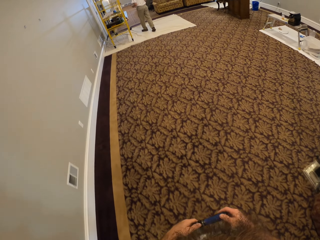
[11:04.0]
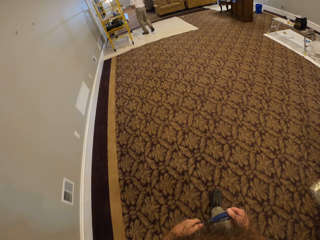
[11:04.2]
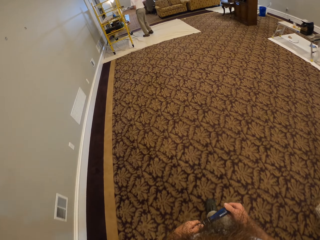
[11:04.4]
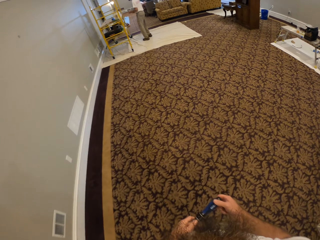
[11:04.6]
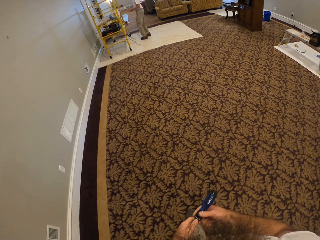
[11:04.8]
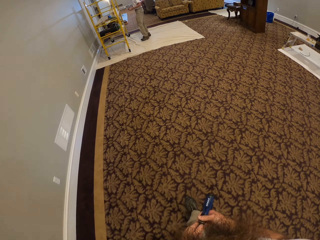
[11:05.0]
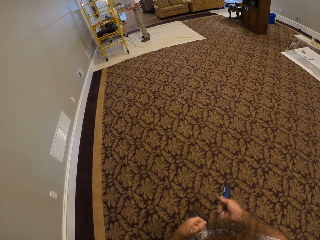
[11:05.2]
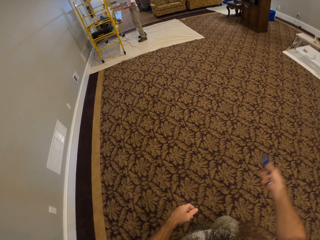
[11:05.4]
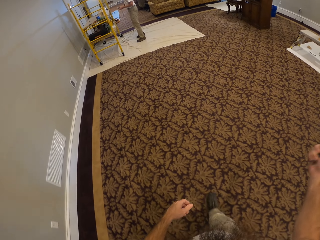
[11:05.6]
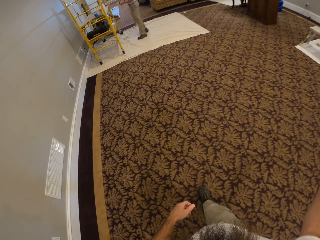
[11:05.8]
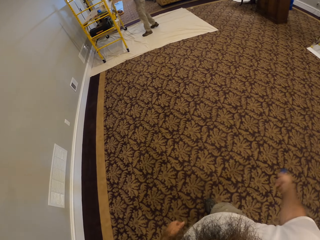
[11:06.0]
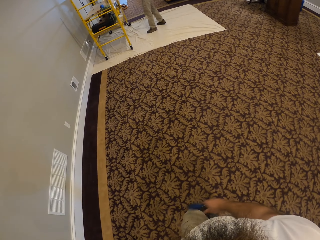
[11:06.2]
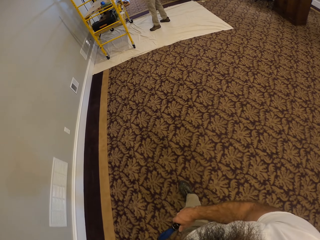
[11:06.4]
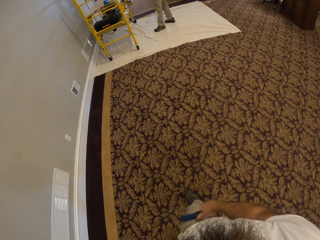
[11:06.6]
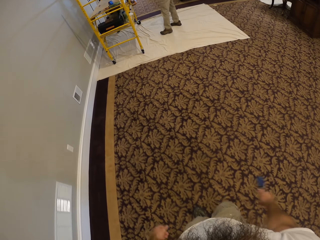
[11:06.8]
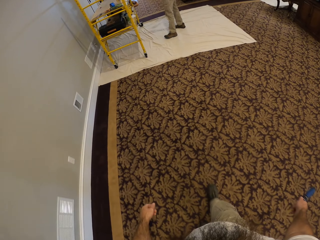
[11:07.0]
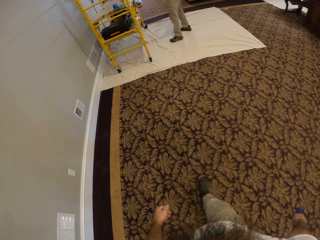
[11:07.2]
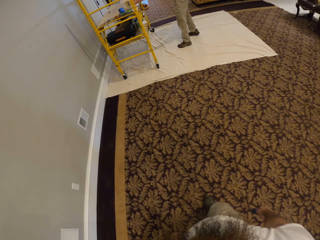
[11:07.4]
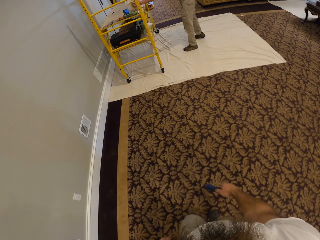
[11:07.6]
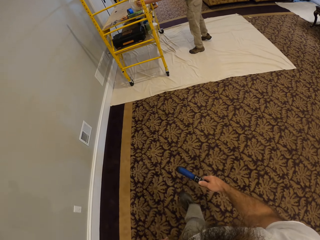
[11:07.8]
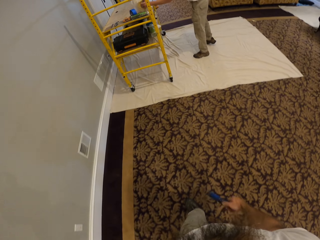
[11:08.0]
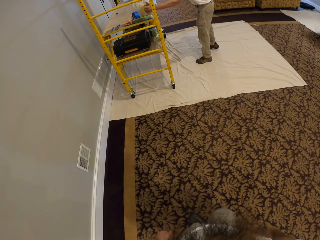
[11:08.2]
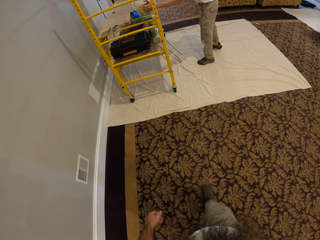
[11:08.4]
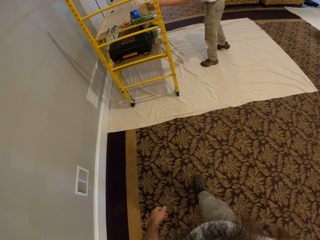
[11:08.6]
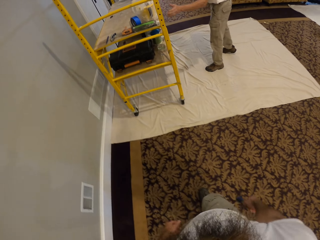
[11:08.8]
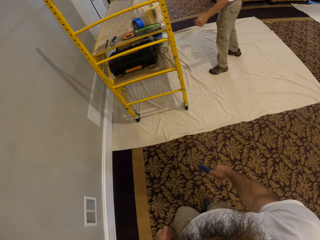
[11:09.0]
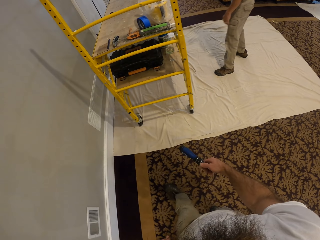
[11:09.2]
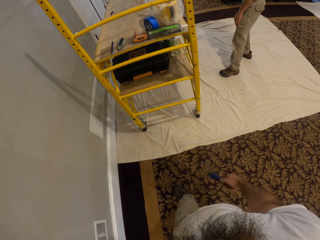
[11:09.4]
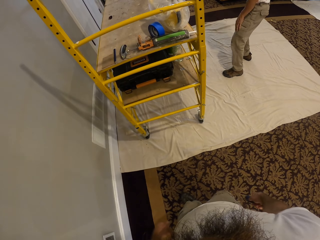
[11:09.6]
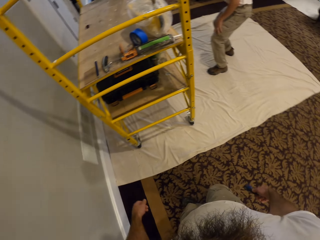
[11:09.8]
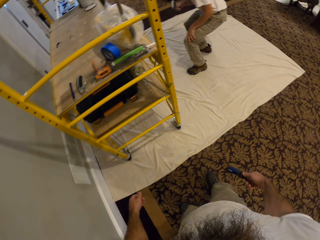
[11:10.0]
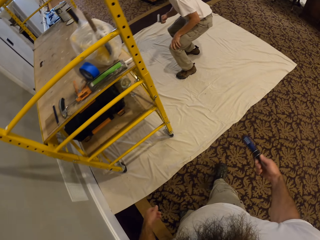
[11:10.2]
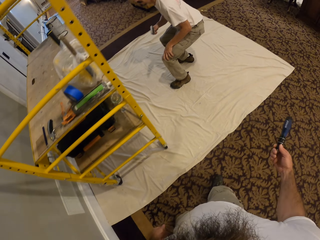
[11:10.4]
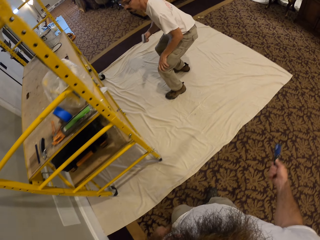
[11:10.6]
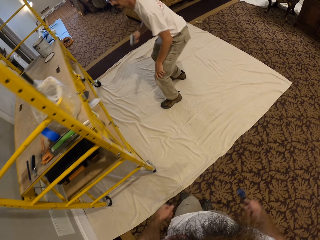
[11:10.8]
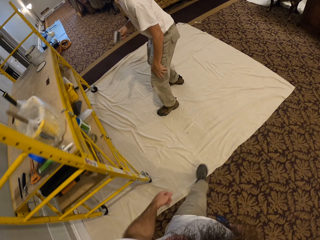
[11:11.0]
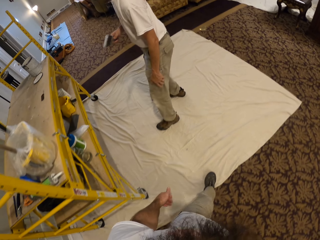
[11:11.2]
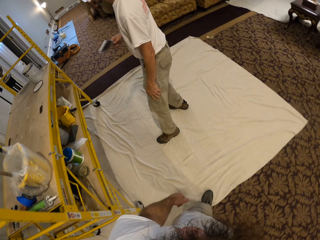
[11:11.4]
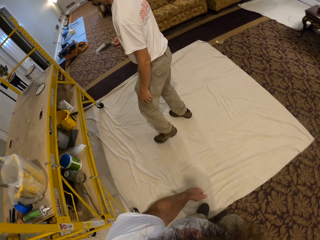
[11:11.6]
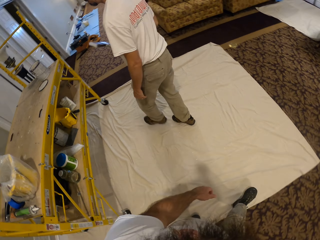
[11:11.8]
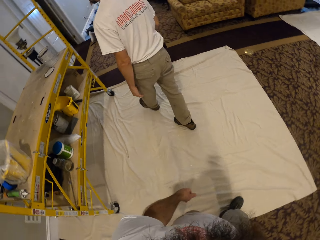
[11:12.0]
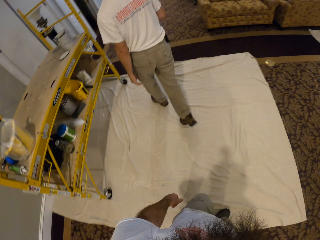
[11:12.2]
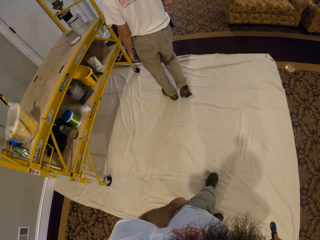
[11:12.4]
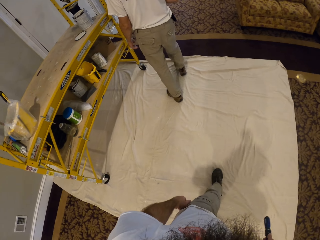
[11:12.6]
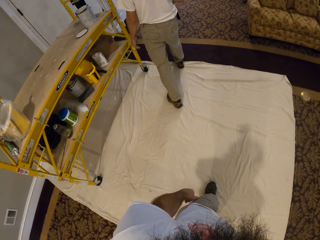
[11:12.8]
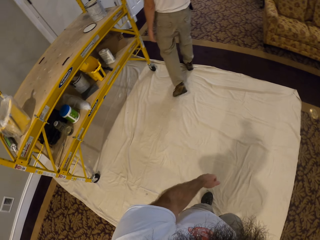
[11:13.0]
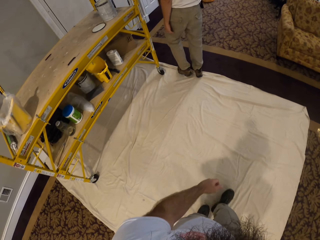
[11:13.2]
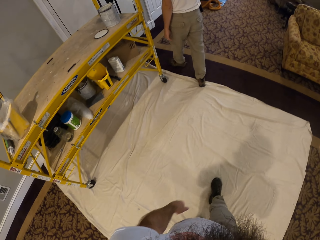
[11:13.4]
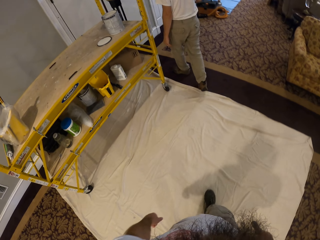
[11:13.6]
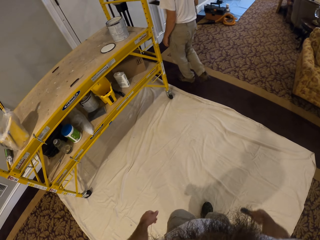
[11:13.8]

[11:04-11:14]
The camera wearer holds the screwdriver with his right hand.

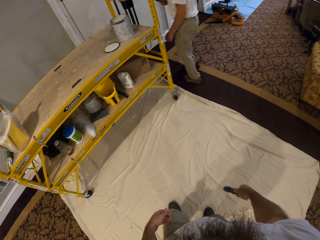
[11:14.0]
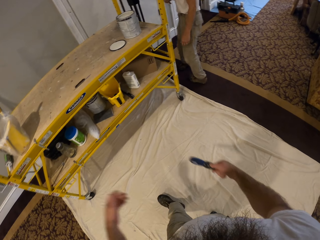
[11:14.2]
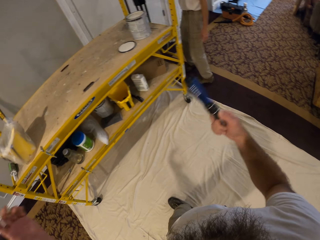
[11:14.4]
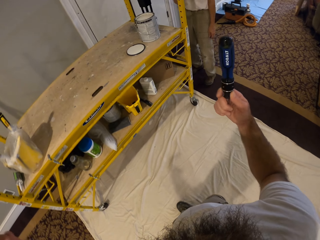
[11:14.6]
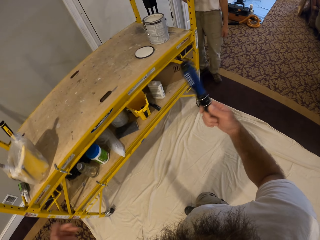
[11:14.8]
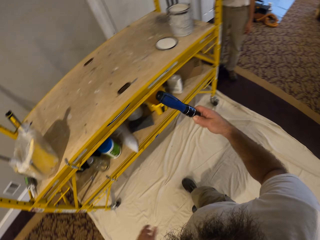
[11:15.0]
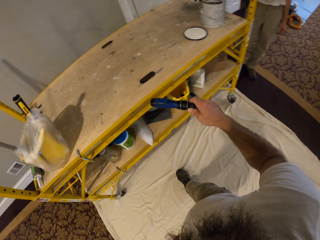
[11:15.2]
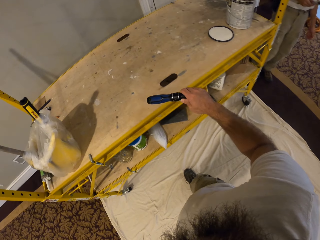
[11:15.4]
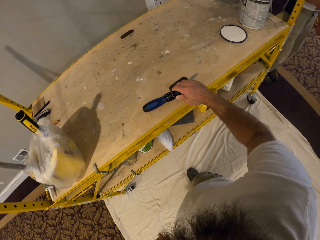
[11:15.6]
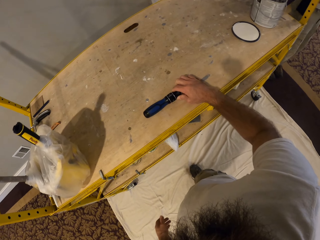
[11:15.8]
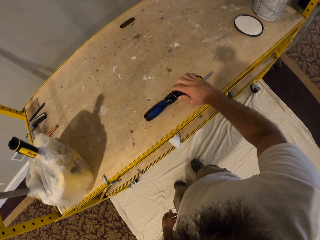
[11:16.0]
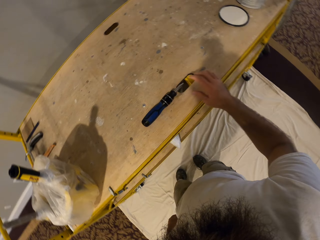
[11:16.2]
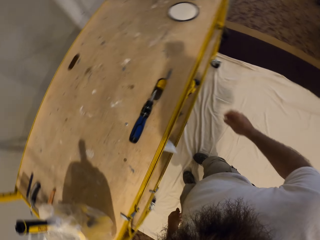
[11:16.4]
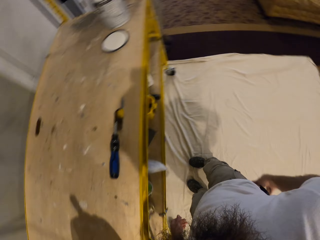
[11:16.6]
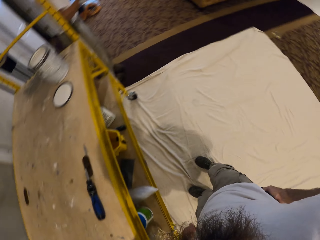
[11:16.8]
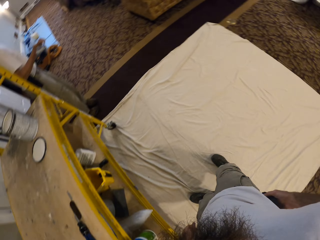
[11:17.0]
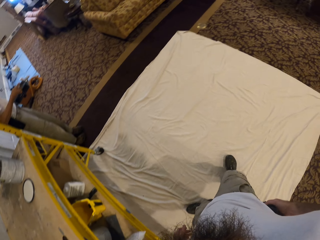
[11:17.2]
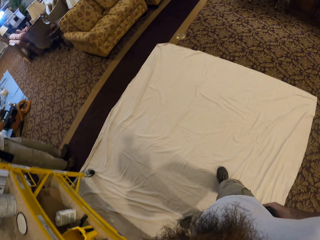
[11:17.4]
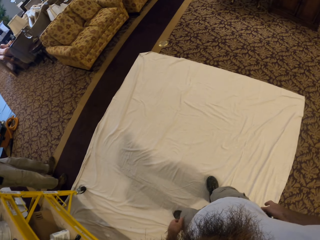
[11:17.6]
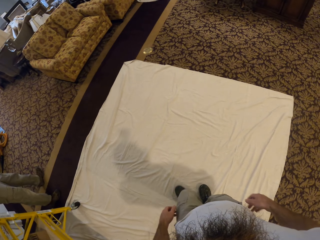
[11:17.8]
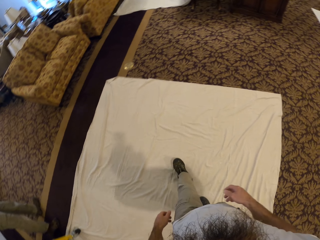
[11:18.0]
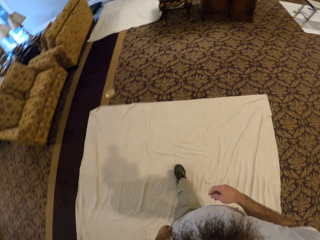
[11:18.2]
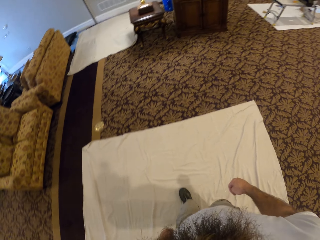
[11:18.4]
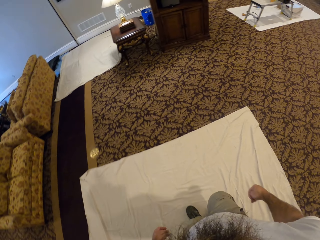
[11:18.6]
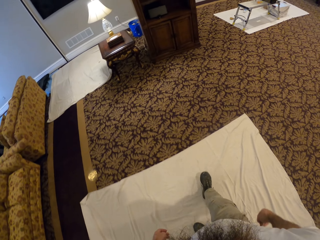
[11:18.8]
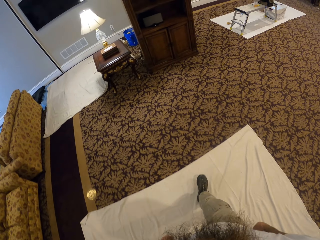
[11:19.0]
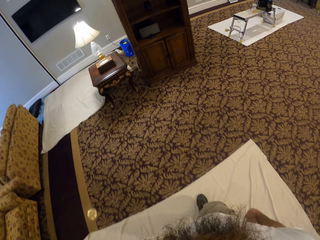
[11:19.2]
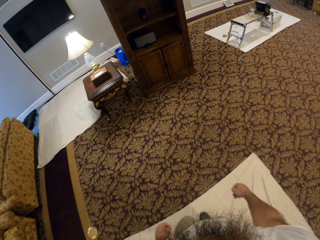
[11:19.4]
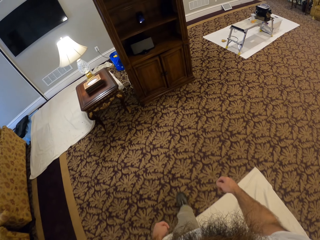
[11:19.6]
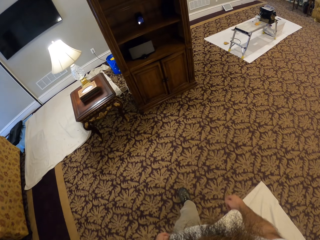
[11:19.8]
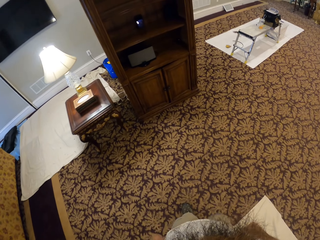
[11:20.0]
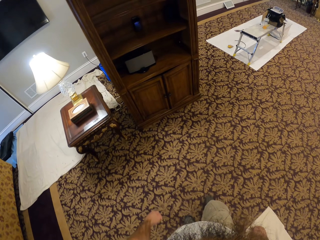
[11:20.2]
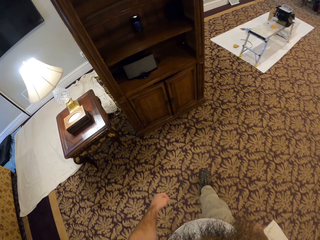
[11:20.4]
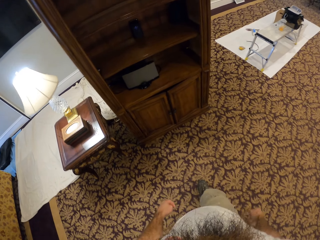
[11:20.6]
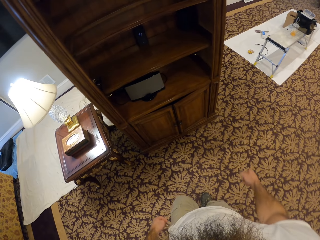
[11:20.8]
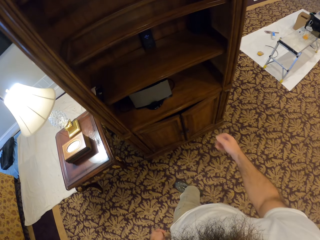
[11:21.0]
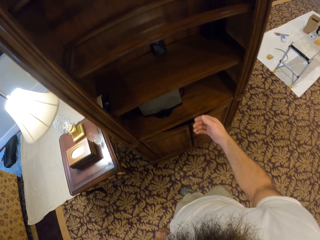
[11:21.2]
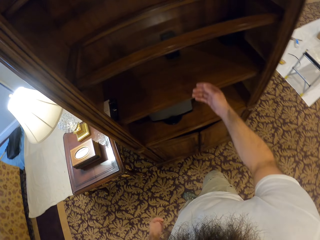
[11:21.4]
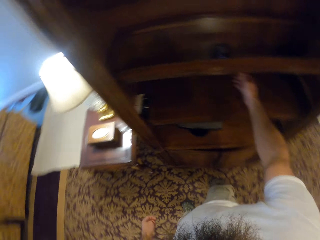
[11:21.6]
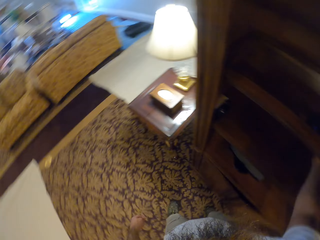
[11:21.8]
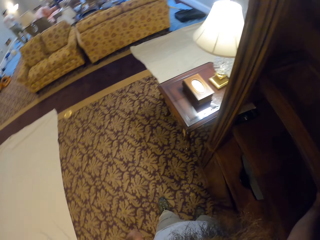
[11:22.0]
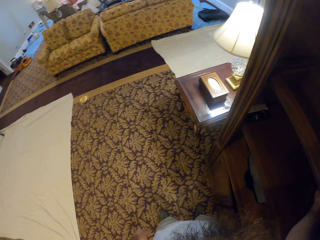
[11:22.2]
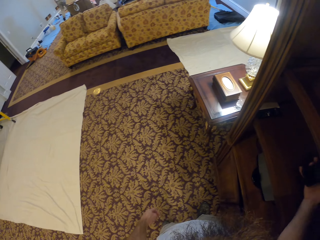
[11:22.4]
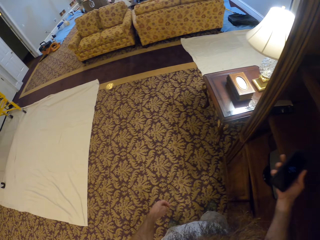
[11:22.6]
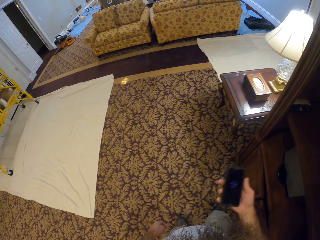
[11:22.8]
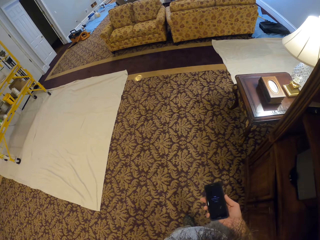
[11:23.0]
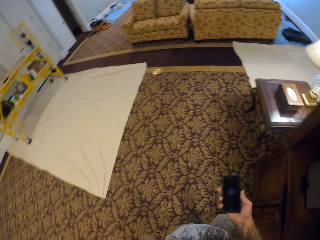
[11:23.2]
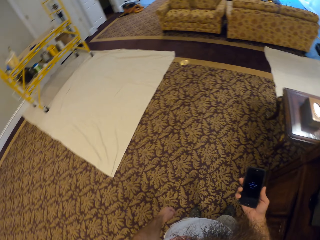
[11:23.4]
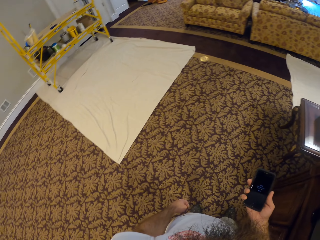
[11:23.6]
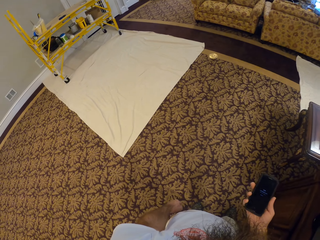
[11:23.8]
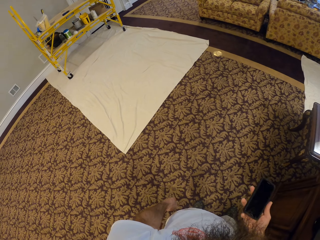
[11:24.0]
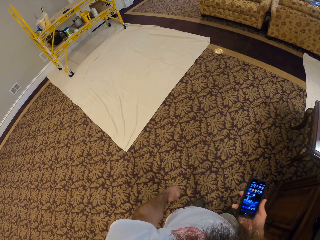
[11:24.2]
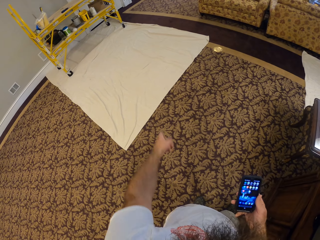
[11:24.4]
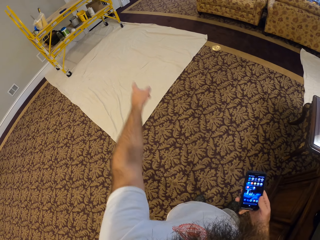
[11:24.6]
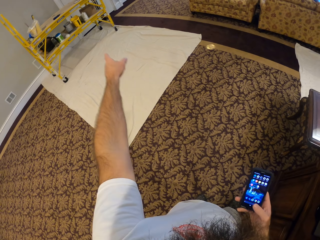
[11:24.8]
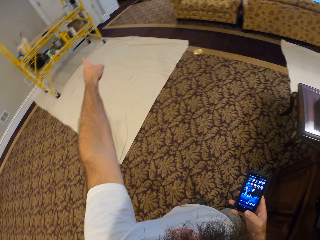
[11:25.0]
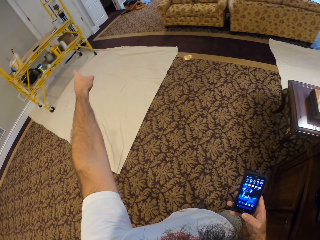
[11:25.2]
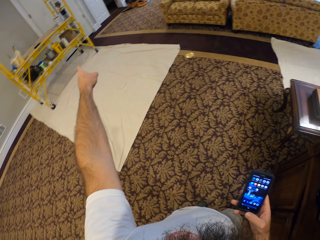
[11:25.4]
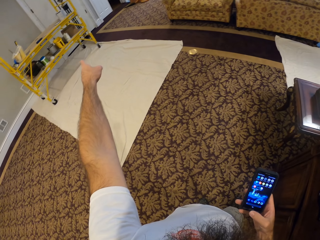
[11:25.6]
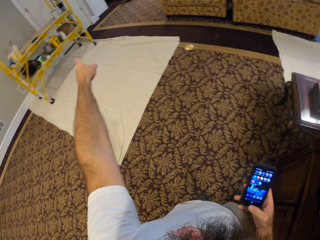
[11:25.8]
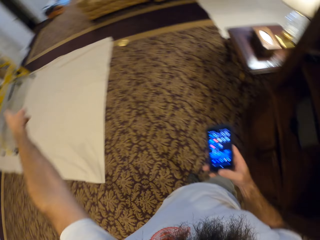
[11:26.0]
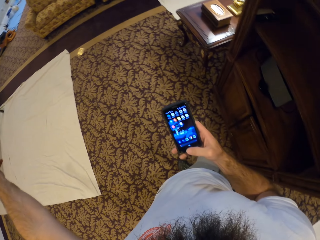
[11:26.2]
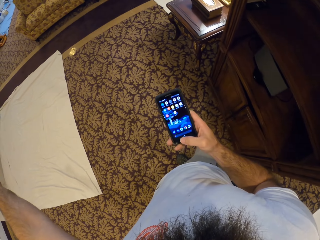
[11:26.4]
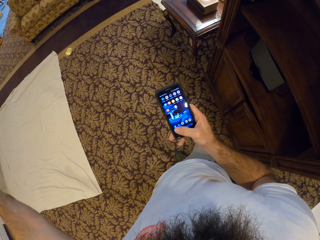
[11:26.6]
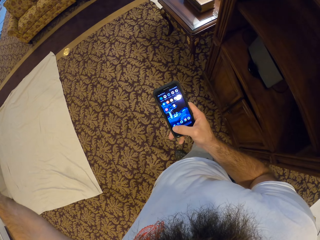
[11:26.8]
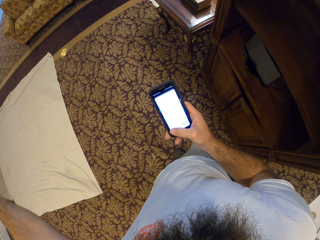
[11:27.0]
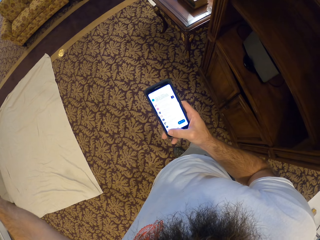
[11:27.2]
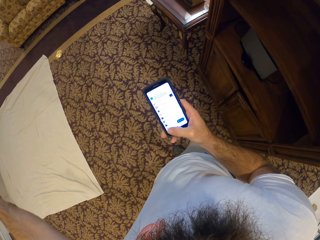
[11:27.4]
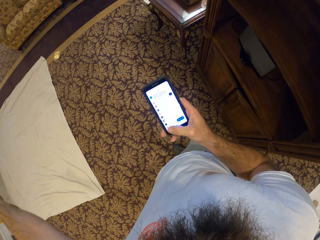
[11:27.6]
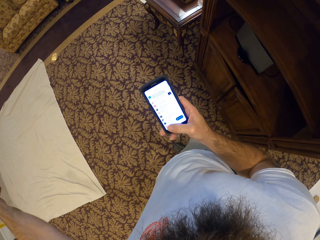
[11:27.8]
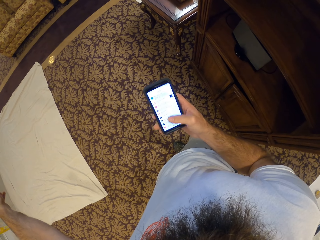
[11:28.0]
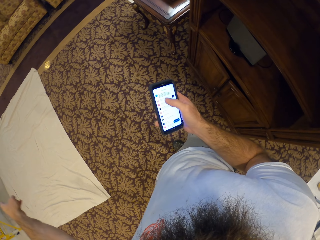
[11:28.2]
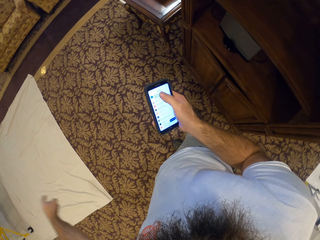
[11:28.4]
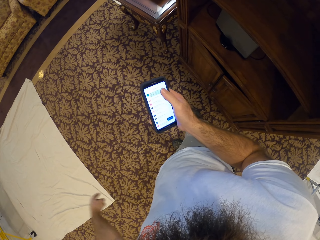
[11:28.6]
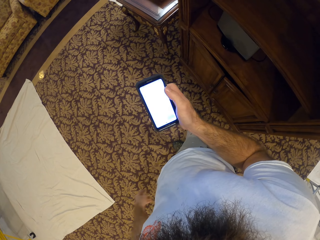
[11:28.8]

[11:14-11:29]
The camera wearer drops the screwdriver on a scaffolding or shelf with his right hand. He removes a phone from the shelf with his right hand. He operates the phone with his right hand. He points to the scaffolding with his left hand.
